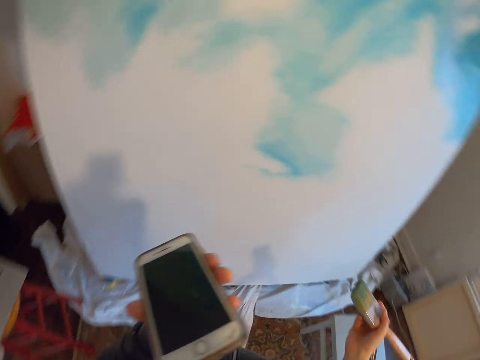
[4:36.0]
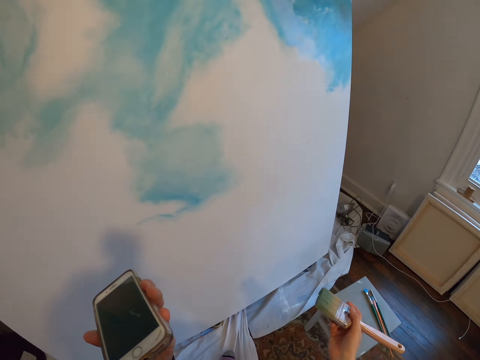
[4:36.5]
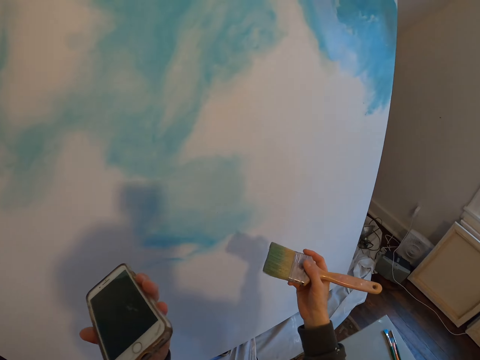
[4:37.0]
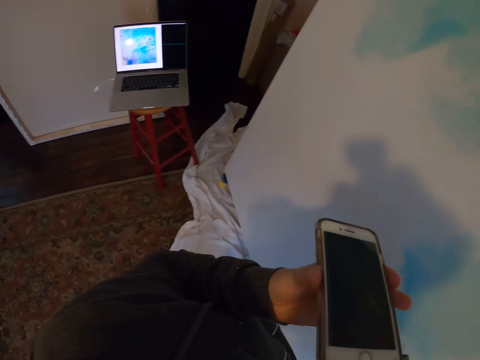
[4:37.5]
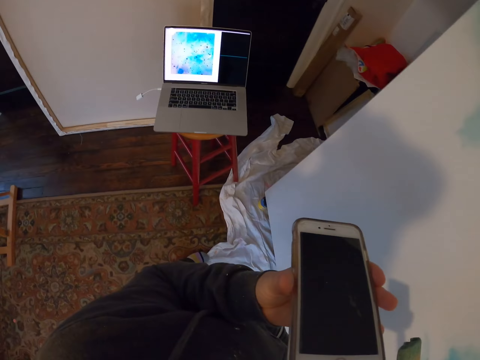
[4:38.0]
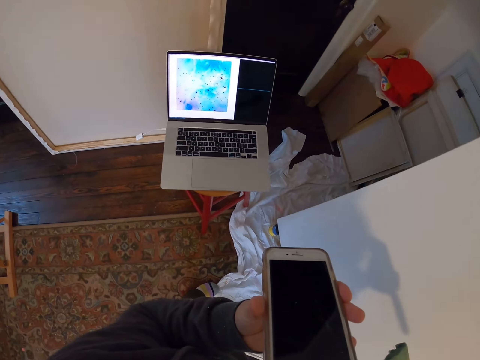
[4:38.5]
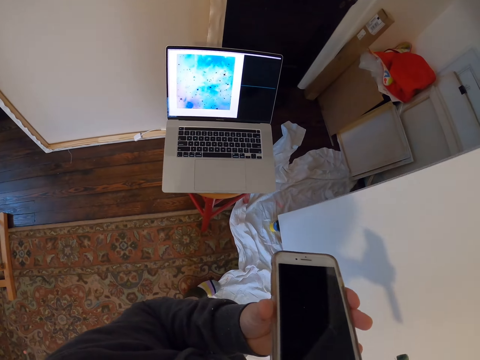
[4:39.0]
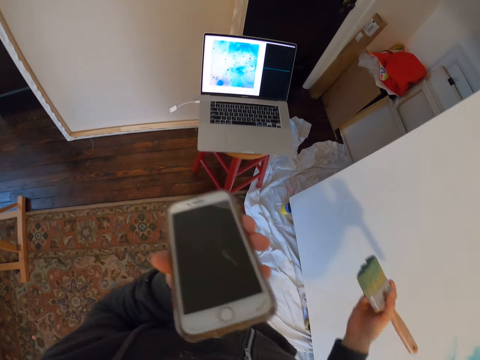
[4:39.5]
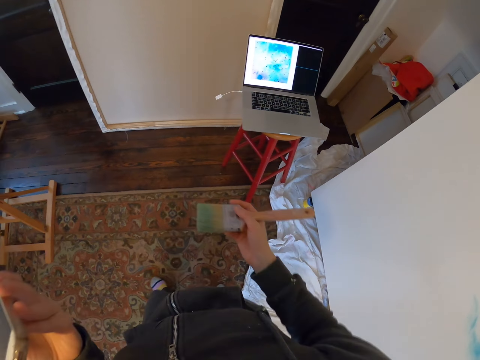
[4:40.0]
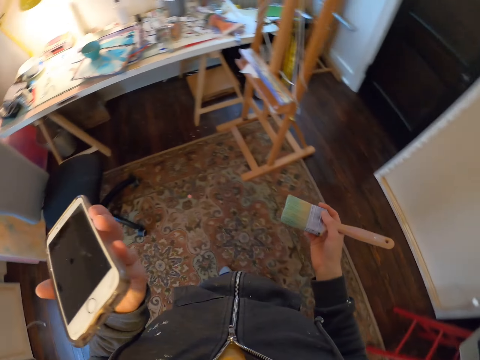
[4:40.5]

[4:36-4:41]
The camera wearer turns to the side. They take a step. They look at the laptop. They hold a phone. They walk.

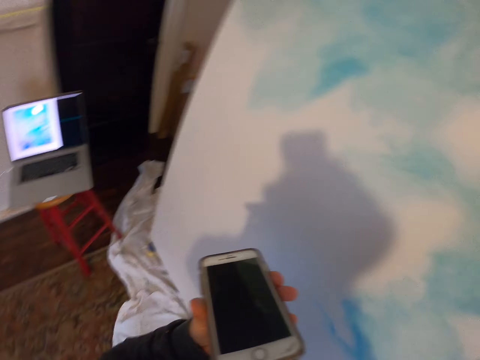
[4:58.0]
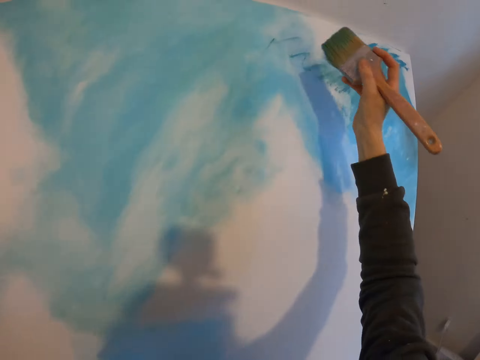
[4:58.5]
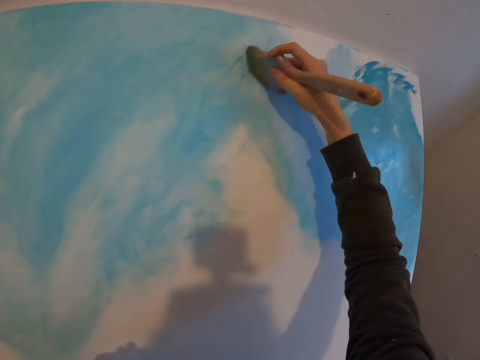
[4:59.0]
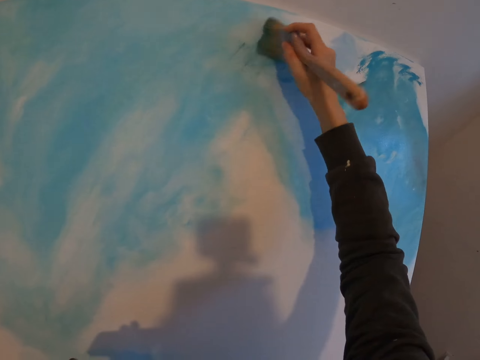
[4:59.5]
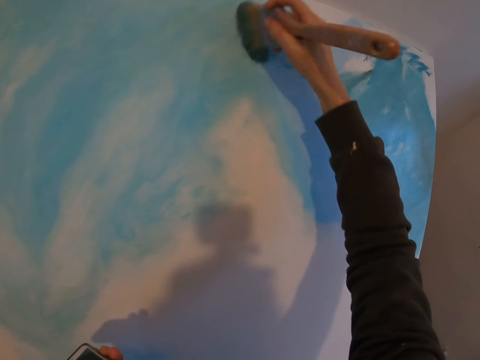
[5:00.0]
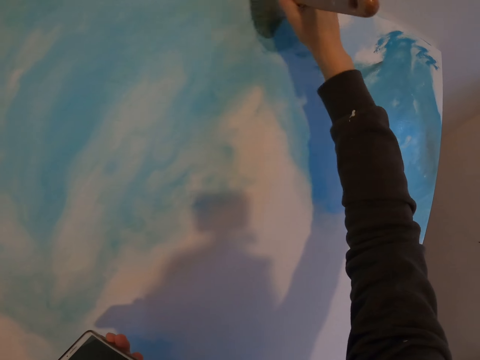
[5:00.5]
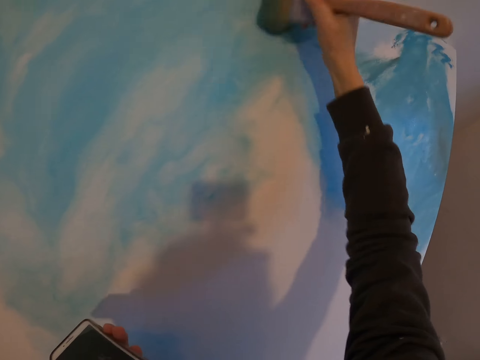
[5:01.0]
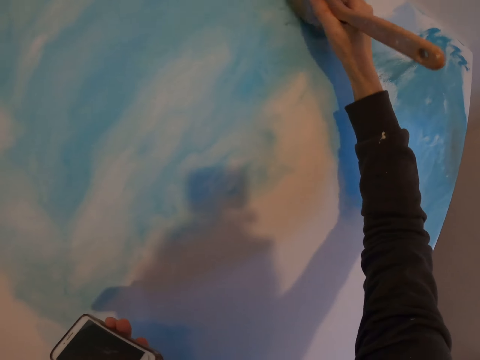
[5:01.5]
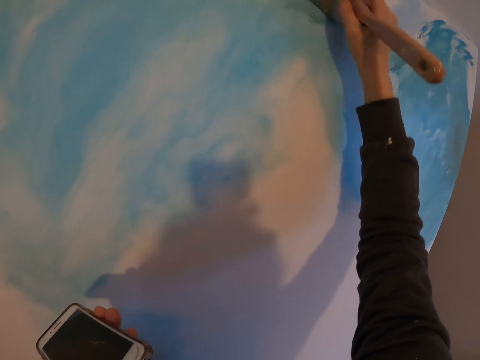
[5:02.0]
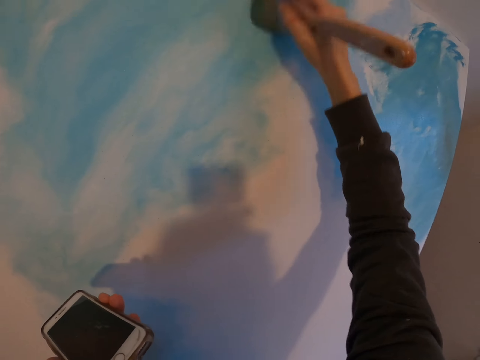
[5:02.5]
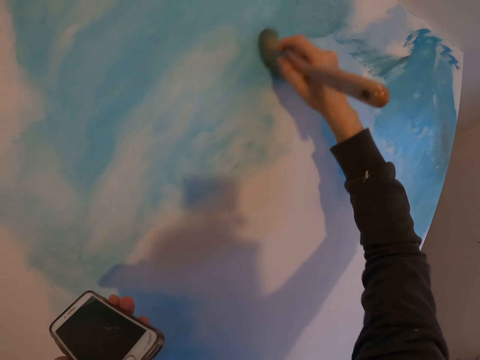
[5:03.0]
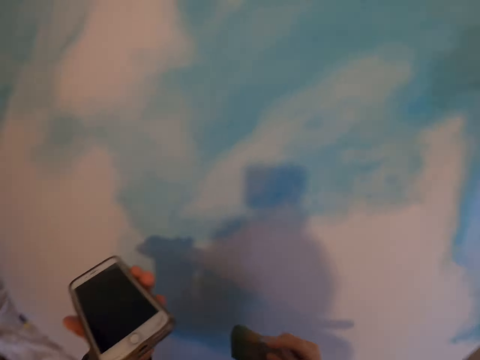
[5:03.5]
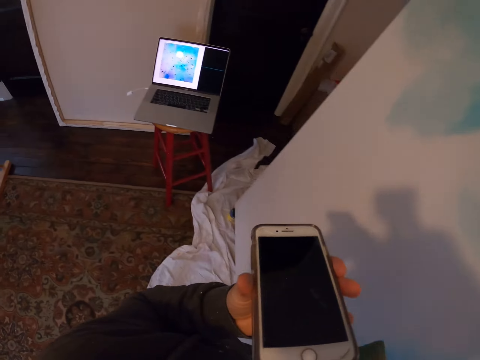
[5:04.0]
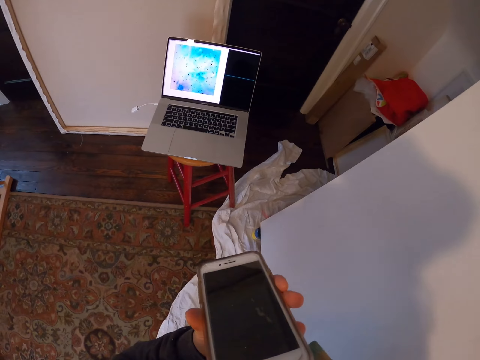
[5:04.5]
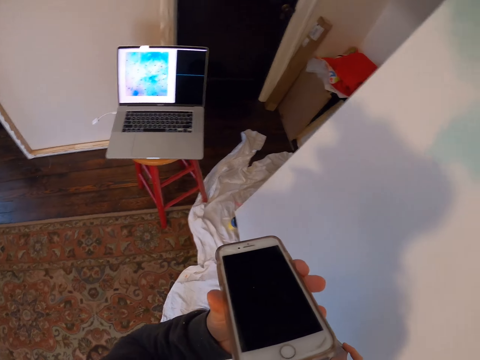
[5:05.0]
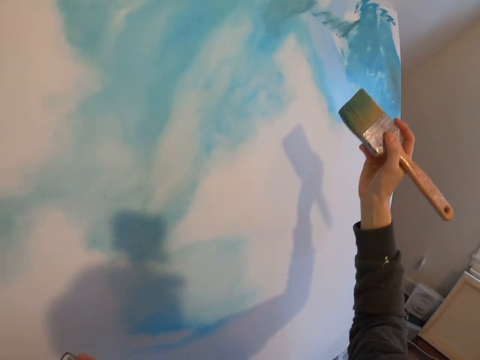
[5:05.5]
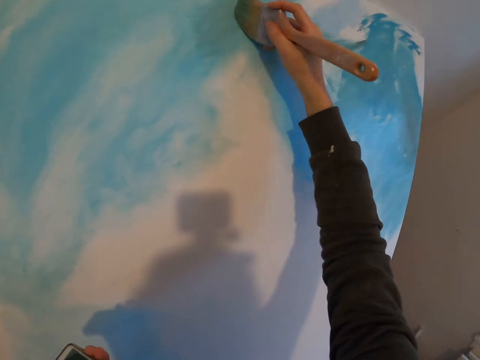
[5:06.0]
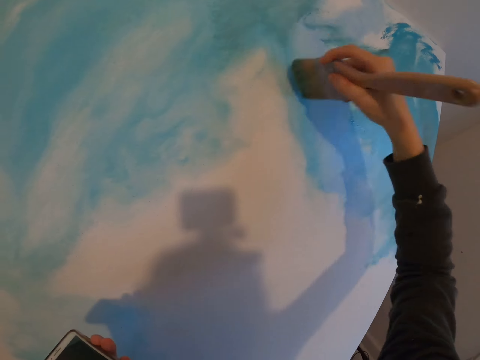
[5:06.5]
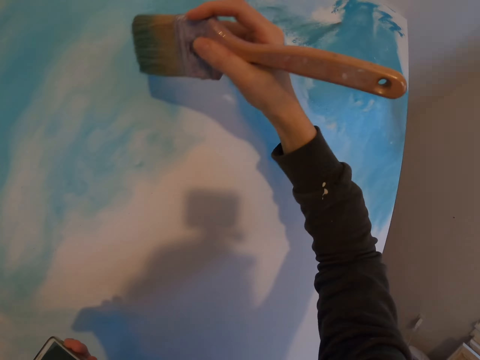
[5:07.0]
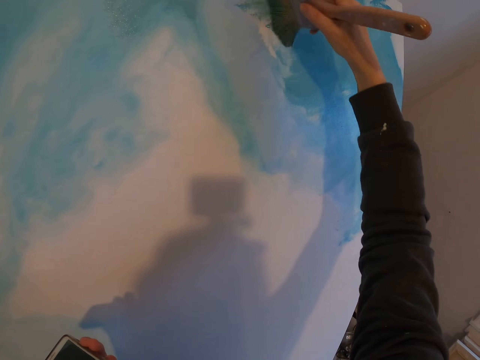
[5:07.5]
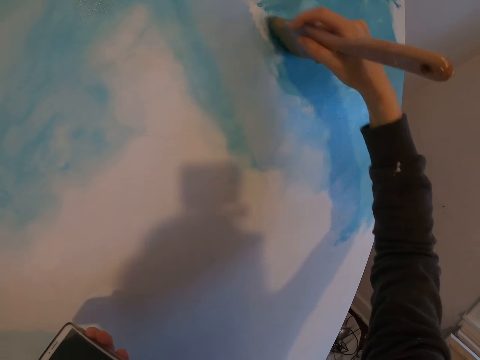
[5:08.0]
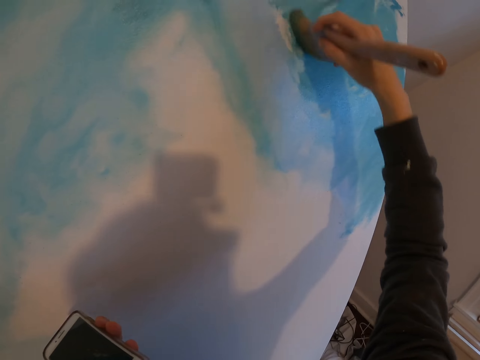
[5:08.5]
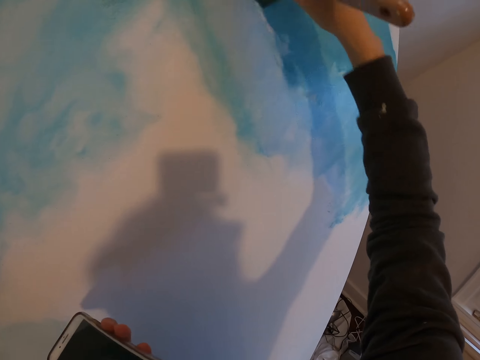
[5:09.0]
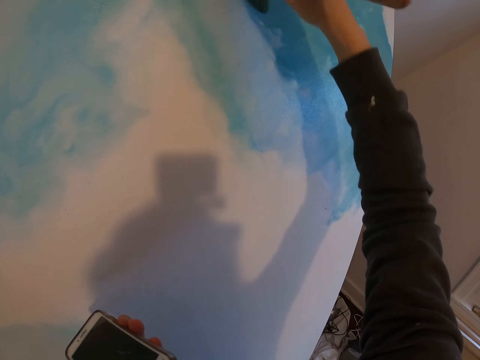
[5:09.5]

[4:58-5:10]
The camera wearer turns to the side. They paint on a board. They hold a phone. They paint on the board. They take a step. They turn to the side. They look at the laptop. They hold a paint brush. They paint on the board.

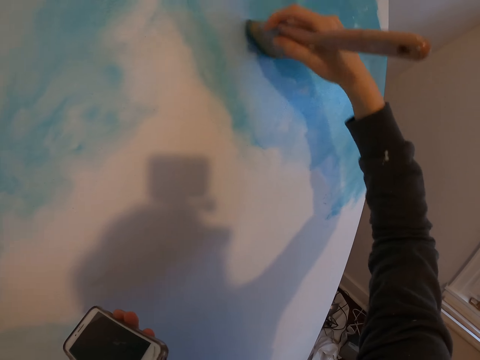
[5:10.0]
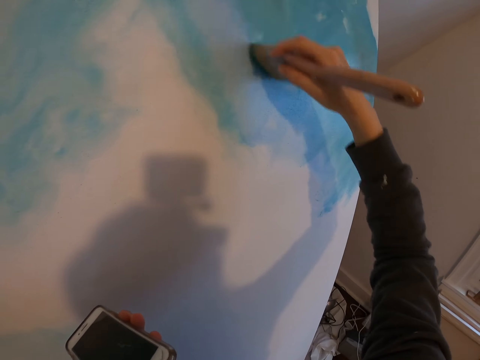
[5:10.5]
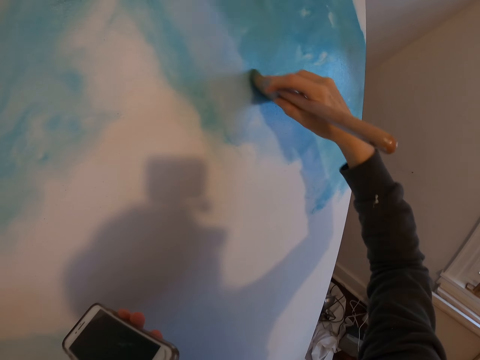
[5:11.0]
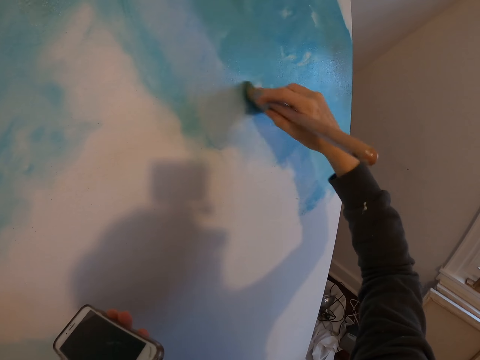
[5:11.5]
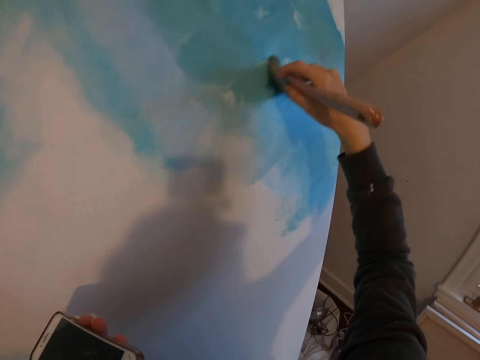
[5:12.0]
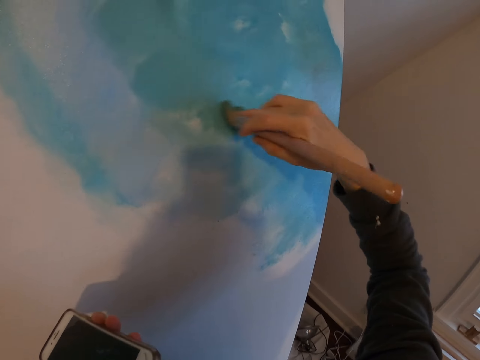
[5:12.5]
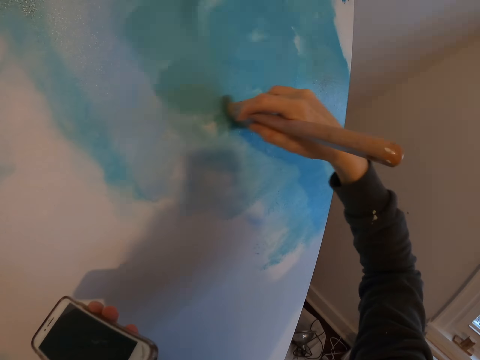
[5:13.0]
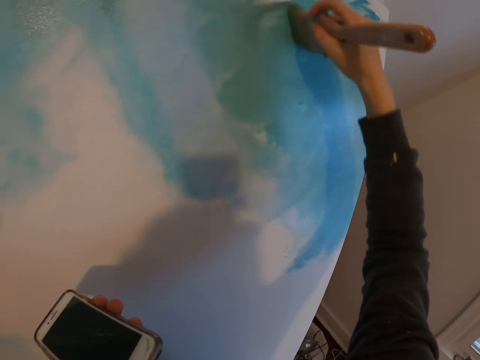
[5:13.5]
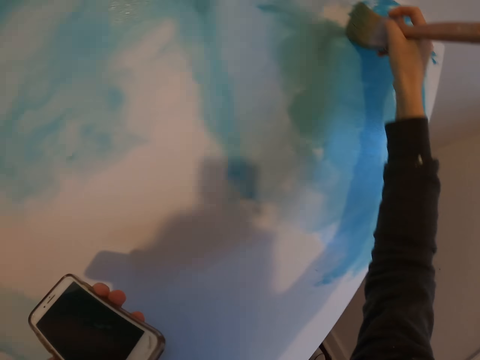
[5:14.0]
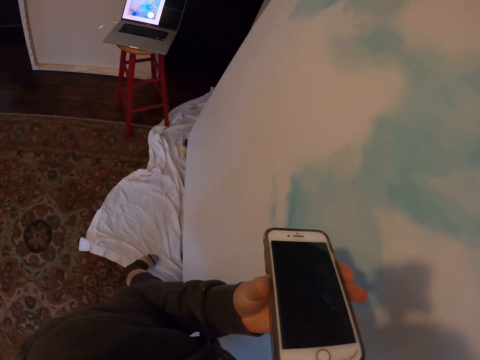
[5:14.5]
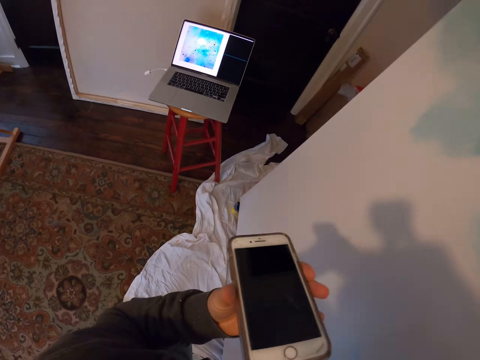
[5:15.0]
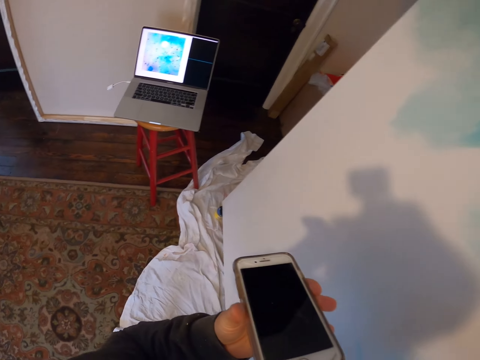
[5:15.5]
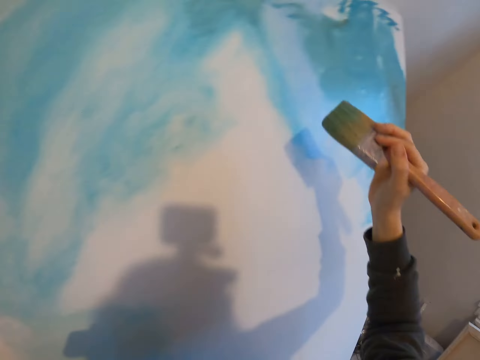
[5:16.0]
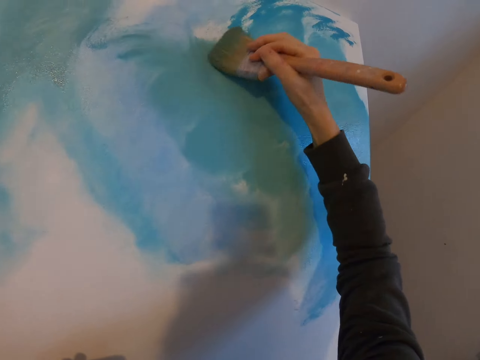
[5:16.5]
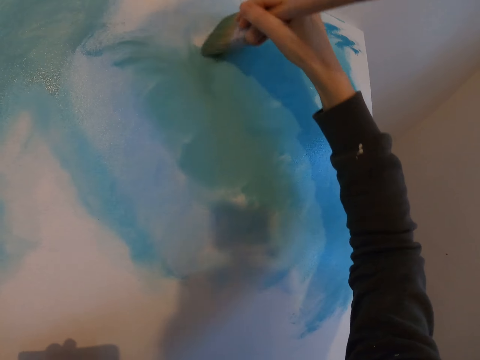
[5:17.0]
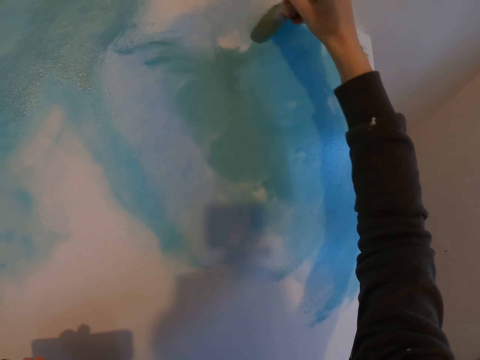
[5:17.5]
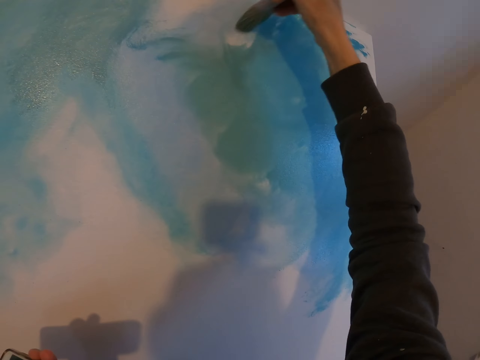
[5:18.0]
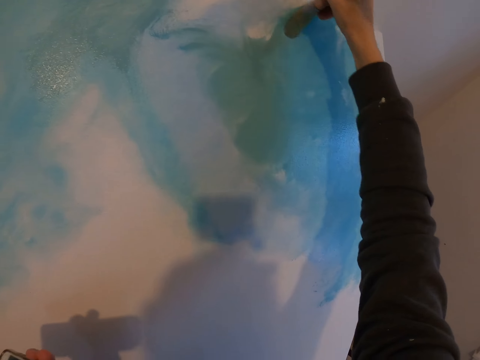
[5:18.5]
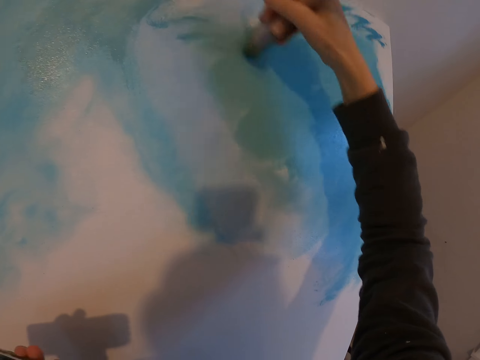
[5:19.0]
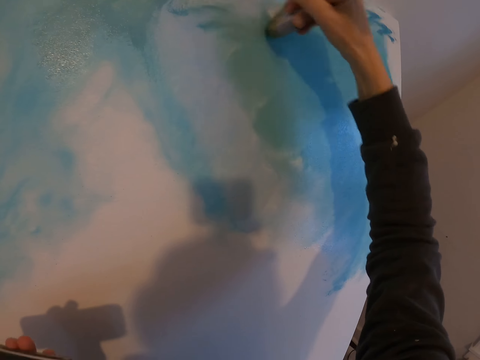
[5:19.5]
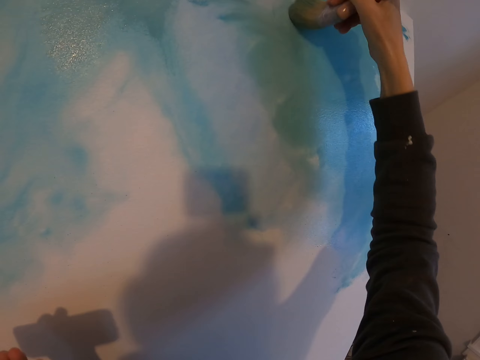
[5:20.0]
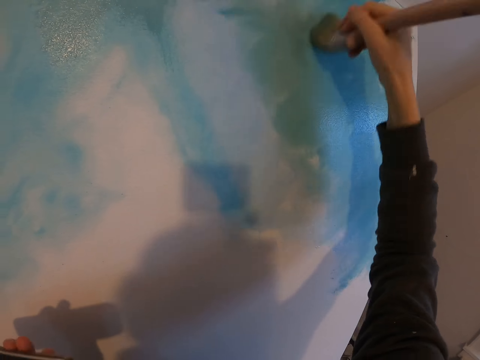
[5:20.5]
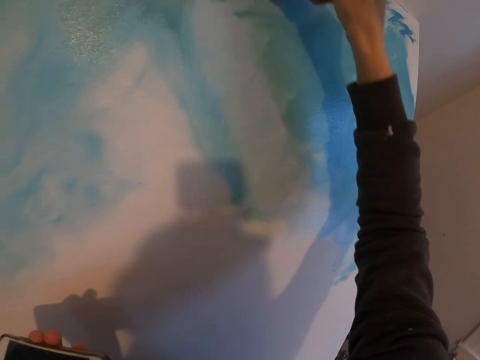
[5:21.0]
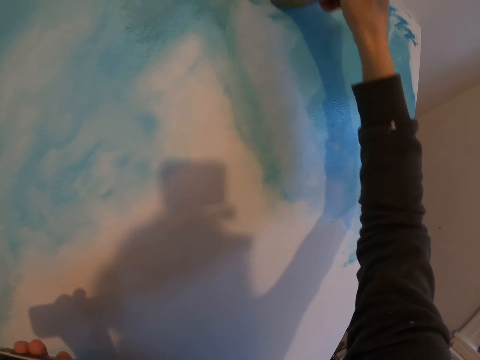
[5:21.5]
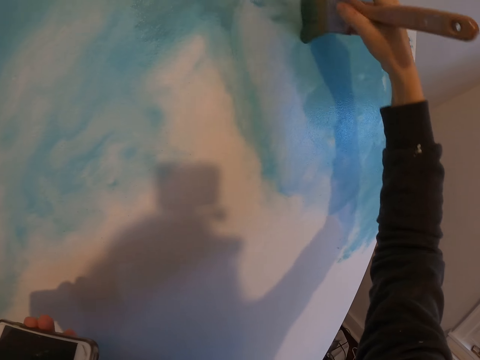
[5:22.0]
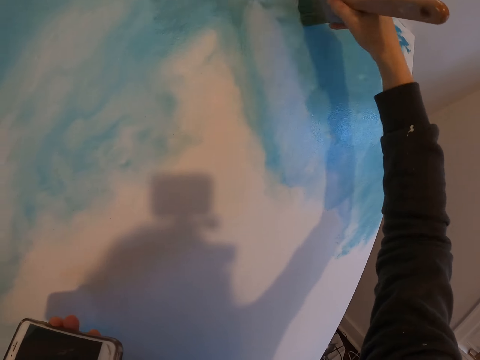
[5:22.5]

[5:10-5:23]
The camera wearer holds a phone. They paint on a board. They take a step. They turn to the side. They hold the phone. They look at the laptop. They turn to the side. They paint on the board.
